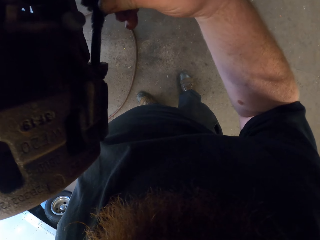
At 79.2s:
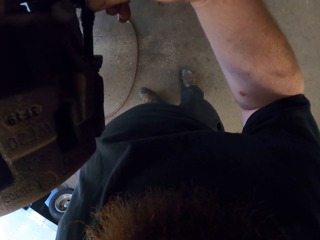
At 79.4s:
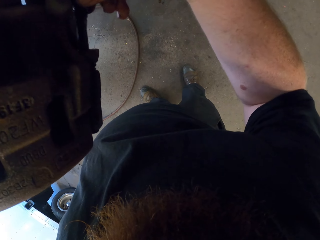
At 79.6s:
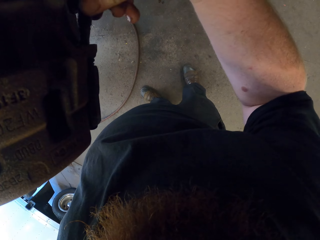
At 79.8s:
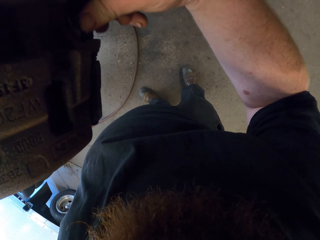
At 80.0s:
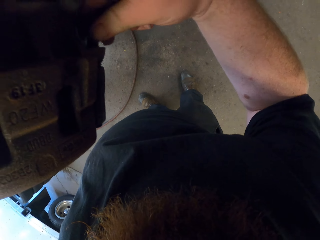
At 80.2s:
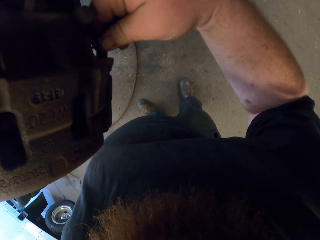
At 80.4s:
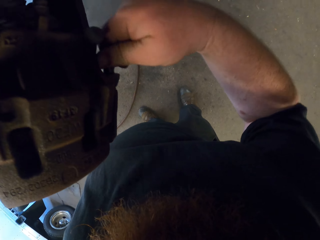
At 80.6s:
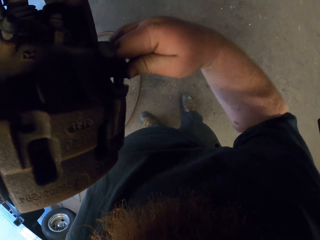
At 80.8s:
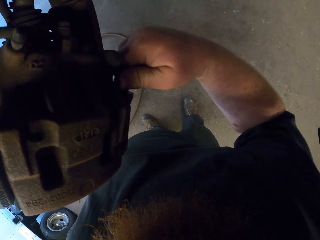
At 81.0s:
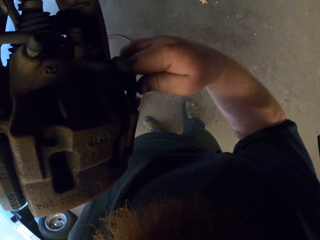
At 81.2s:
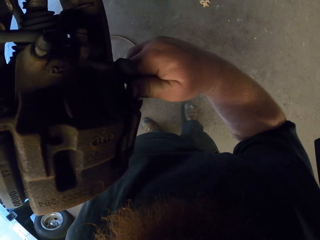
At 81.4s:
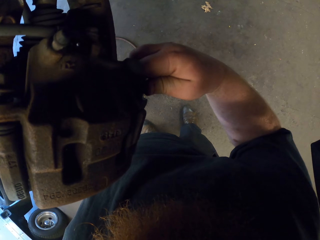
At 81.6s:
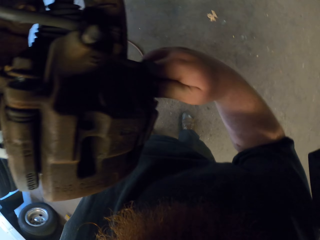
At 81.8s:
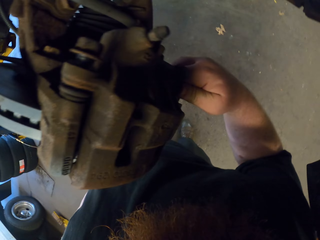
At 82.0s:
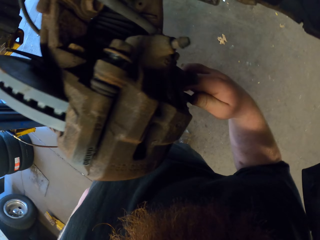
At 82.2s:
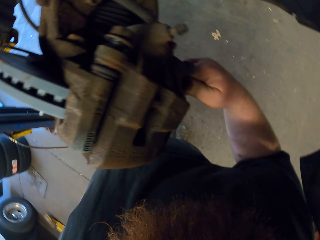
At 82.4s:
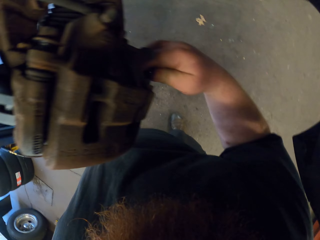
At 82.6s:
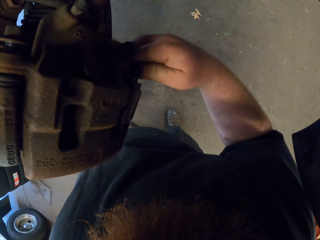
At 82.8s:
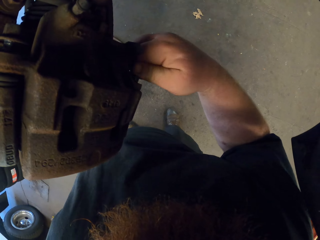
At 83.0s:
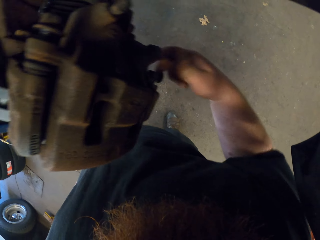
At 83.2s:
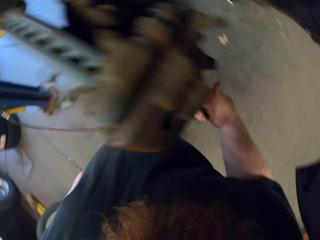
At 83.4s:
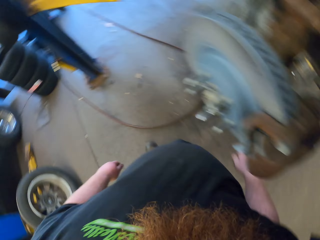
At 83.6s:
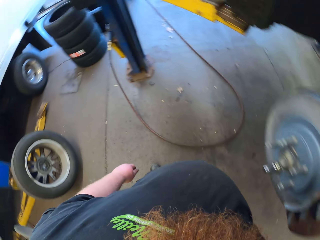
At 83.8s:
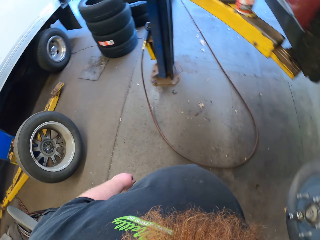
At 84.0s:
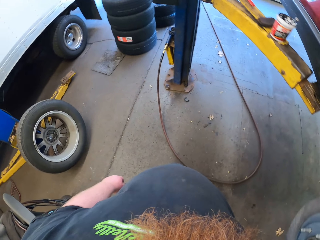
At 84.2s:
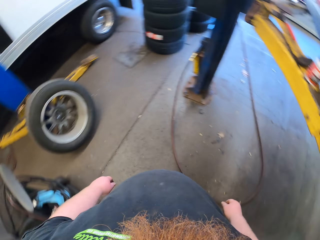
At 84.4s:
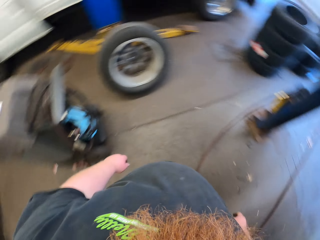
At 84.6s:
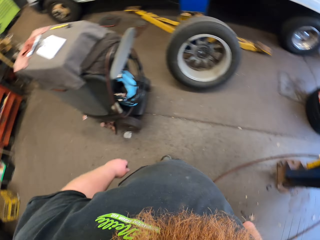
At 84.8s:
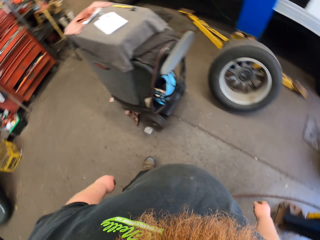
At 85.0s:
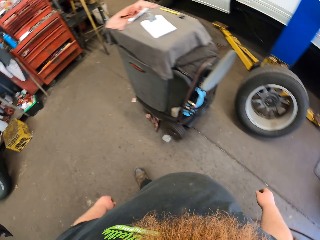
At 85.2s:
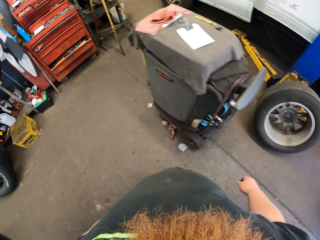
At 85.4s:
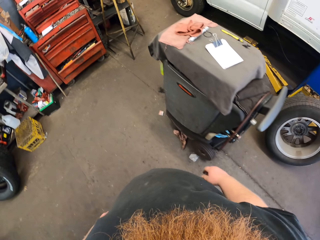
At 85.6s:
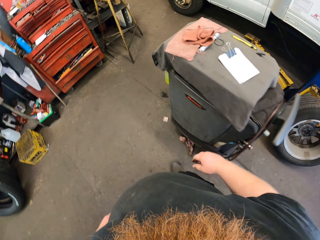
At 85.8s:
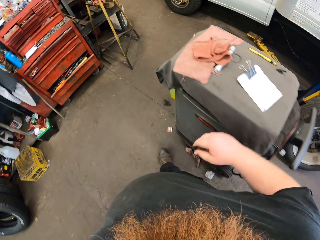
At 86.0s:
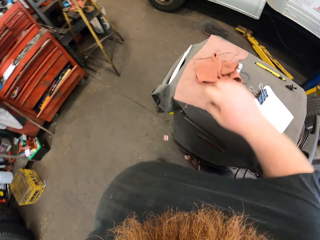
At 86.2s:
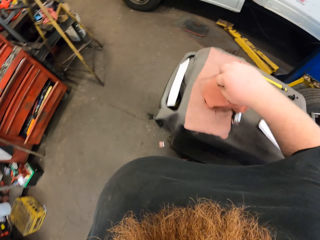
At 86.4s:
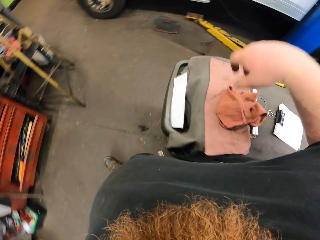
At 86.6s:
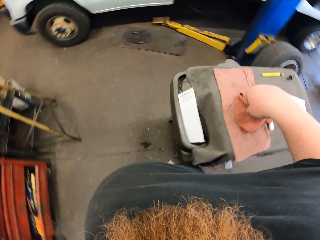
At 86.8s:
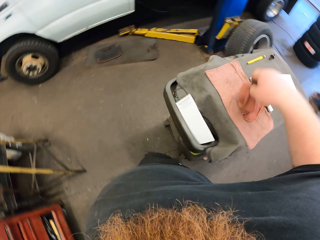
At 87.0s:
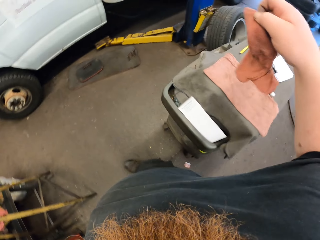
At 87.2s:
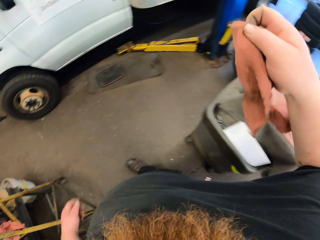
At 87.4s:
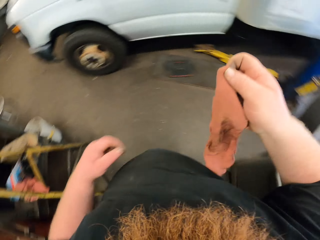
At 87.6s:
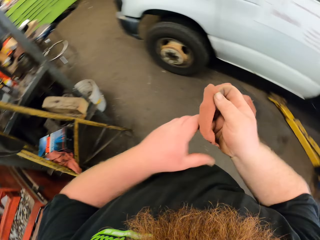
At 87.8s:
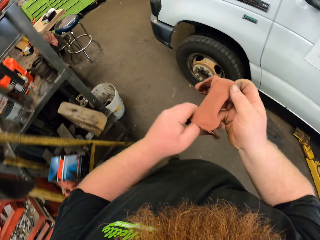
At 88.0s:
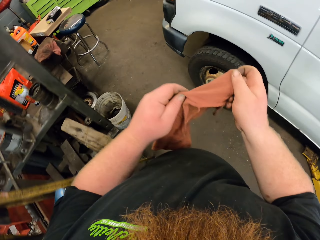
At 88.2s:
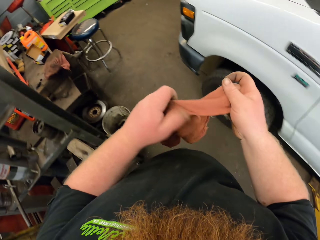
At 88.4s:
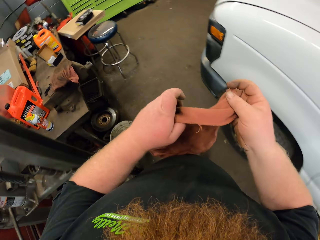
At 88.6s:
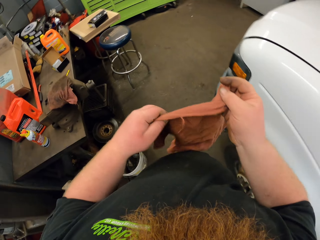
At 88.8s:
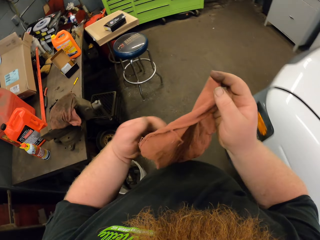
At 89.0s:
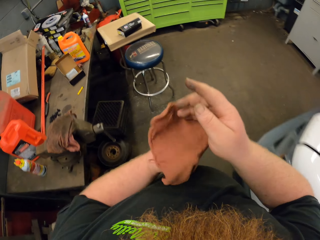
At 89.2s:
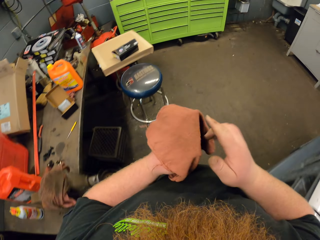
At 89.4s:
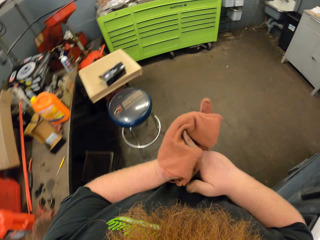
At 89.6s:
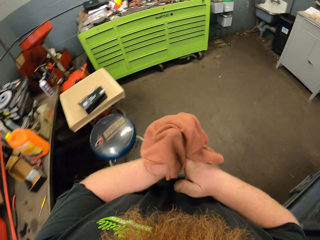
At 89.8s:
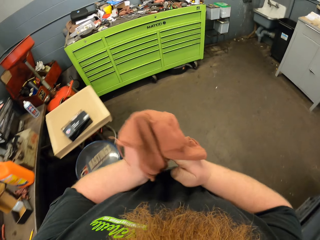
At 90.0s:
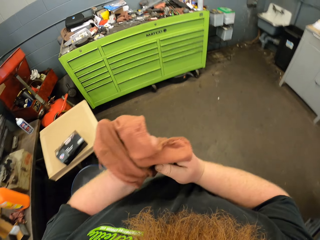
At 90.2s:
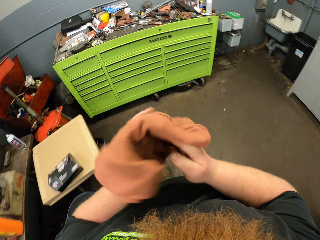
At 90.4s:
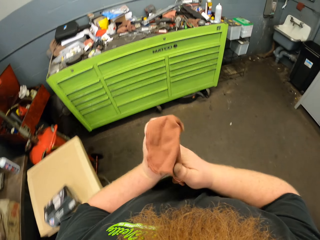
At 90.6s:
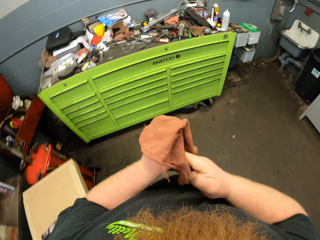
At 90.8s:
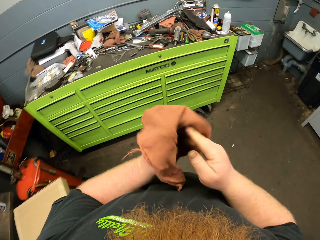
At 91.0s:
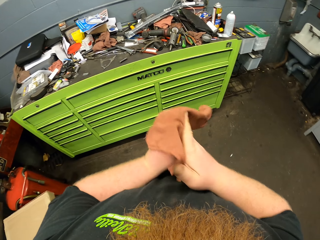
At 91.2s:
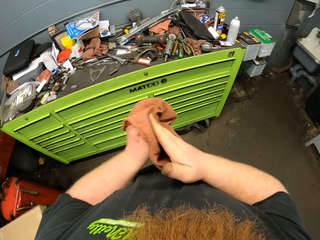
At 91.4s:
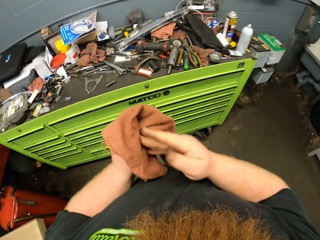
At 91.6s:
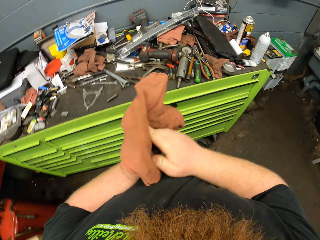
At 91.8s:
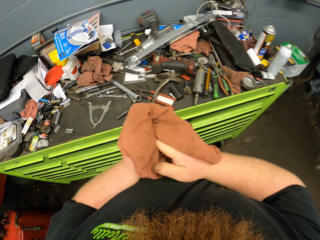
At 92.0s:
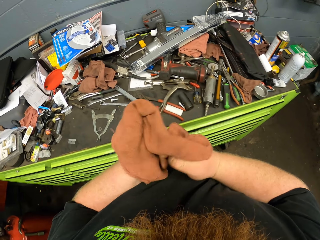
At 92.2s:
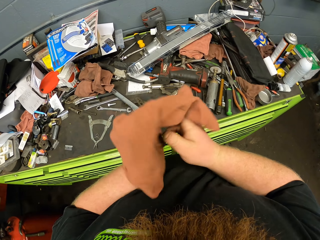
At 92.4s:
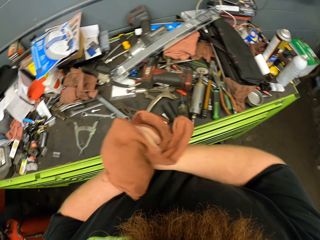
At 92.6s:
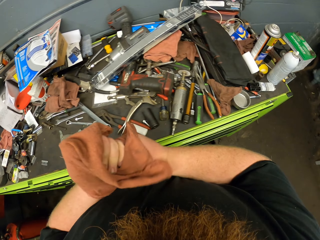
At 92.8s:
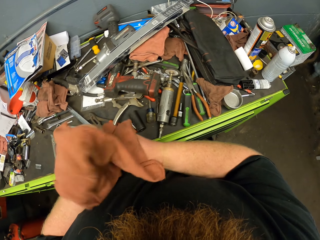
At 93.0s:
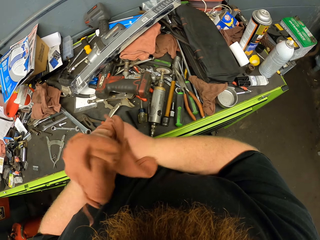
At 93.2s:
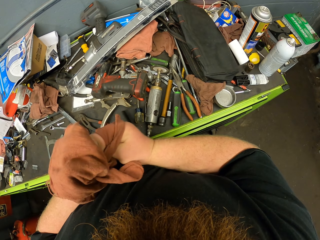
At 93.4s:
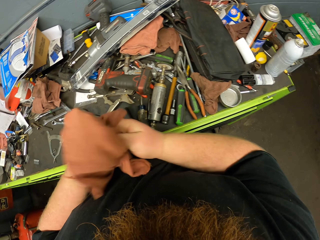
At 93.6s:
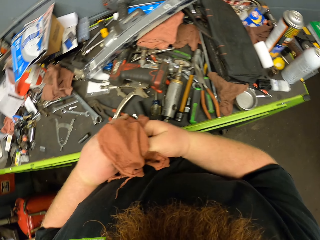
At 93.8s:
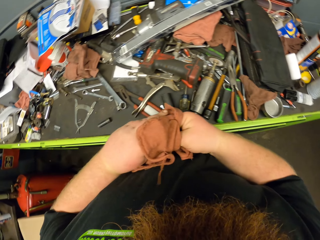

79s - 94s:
The camera wearer fixes the nut in the wheel hub. They tighten the nut. They turn around. They walk in the garage. They take a towel with the right hand. They clean their hands with the towel.

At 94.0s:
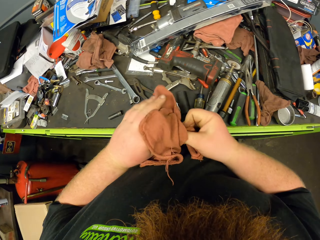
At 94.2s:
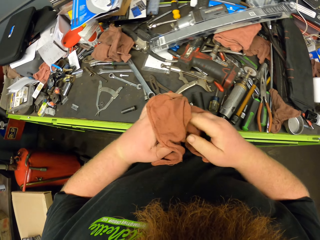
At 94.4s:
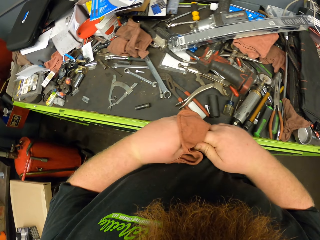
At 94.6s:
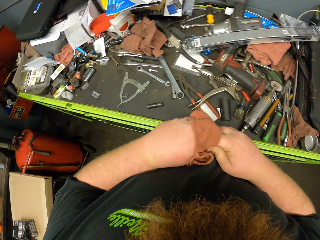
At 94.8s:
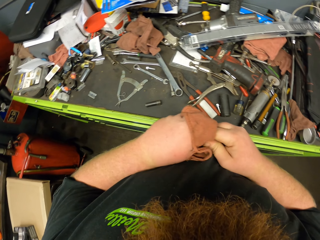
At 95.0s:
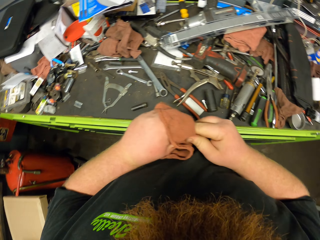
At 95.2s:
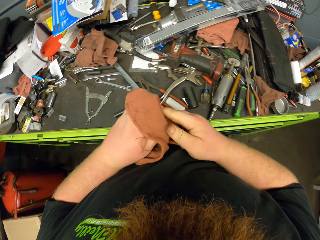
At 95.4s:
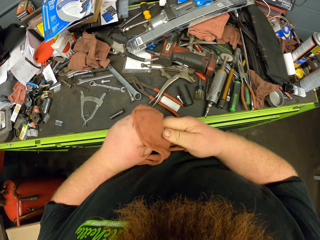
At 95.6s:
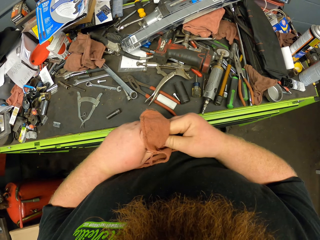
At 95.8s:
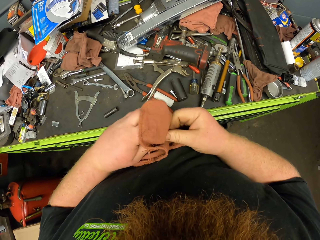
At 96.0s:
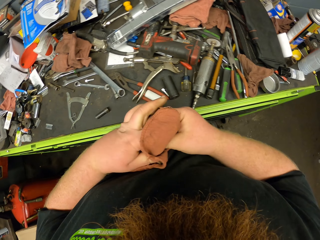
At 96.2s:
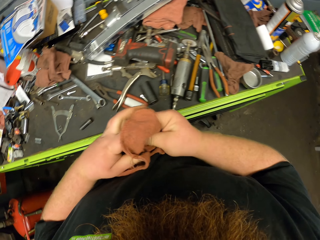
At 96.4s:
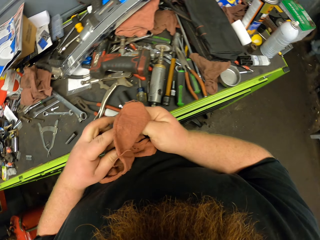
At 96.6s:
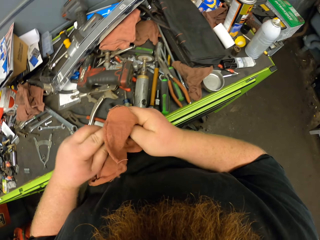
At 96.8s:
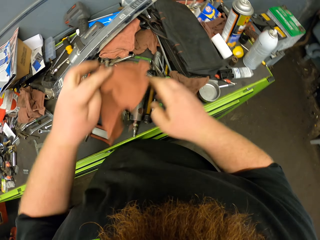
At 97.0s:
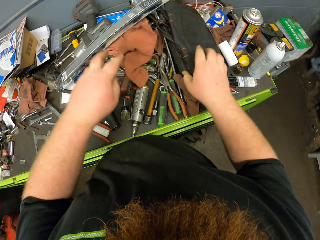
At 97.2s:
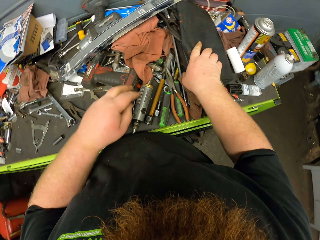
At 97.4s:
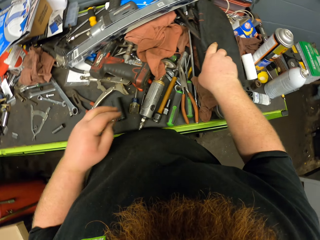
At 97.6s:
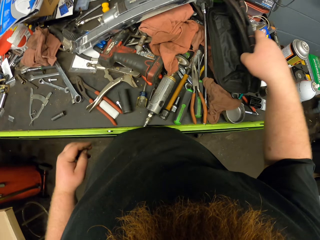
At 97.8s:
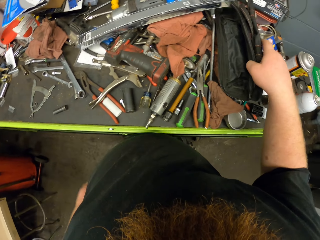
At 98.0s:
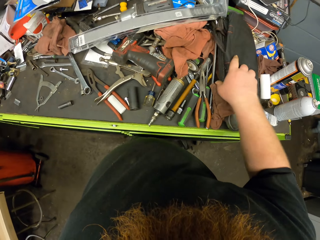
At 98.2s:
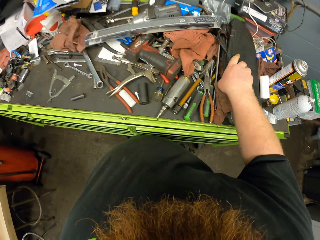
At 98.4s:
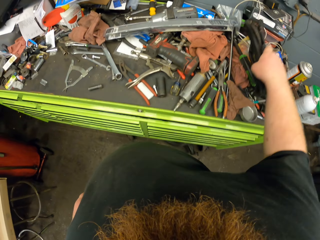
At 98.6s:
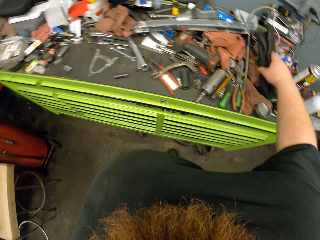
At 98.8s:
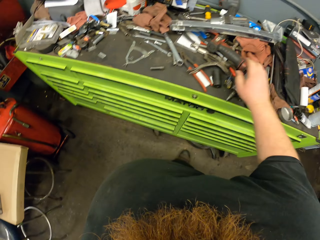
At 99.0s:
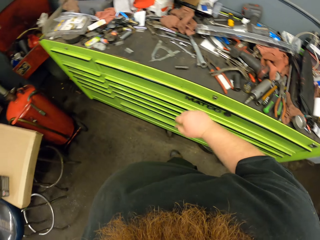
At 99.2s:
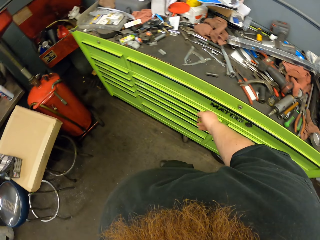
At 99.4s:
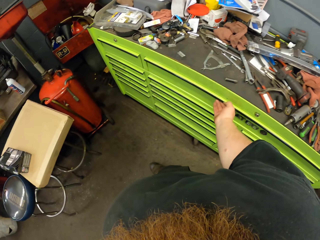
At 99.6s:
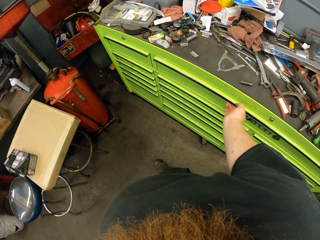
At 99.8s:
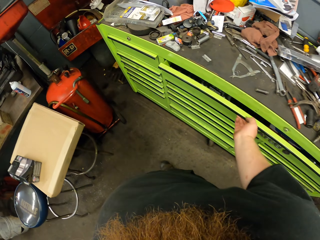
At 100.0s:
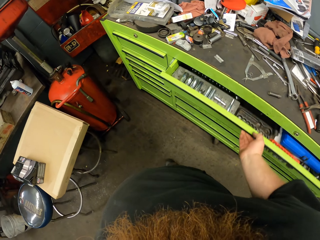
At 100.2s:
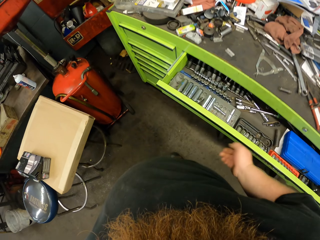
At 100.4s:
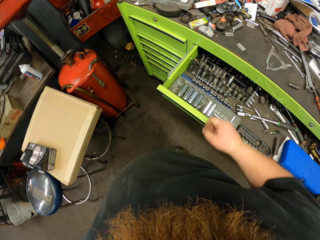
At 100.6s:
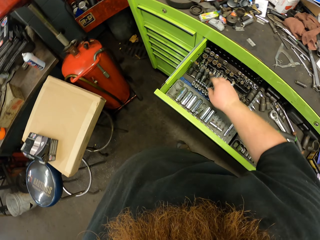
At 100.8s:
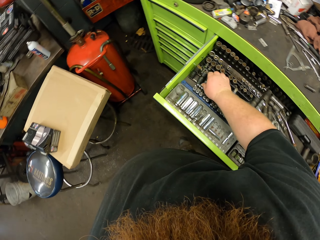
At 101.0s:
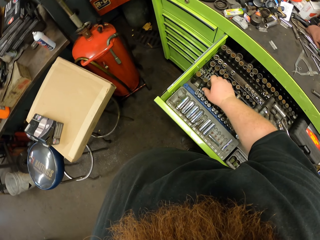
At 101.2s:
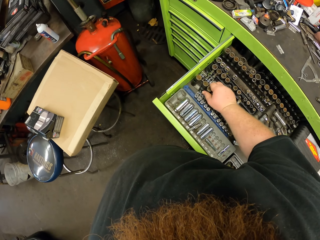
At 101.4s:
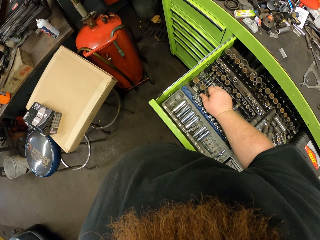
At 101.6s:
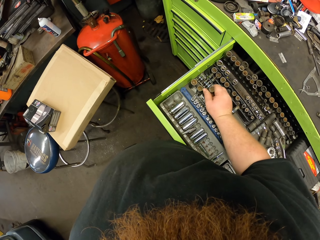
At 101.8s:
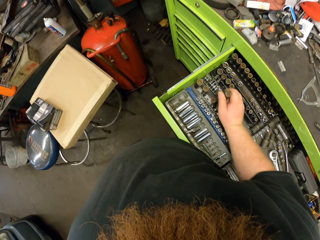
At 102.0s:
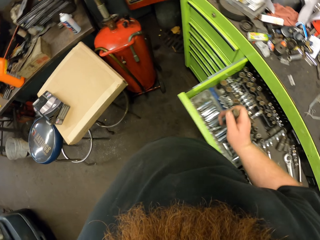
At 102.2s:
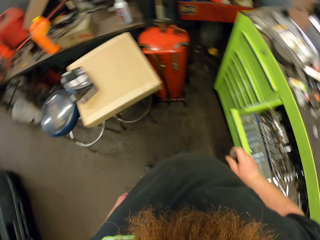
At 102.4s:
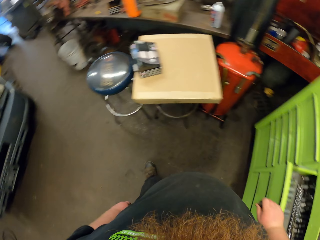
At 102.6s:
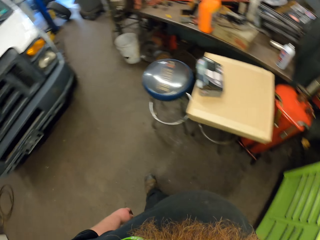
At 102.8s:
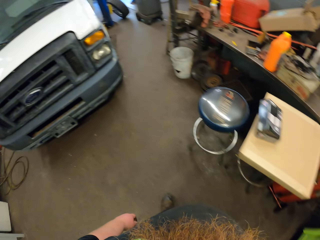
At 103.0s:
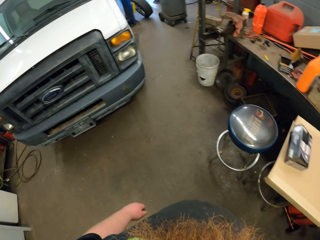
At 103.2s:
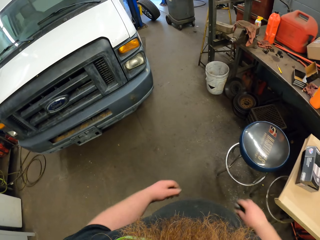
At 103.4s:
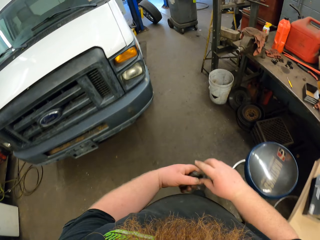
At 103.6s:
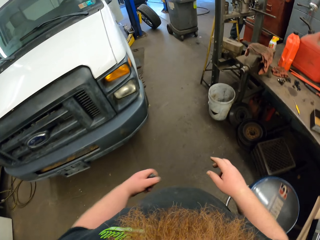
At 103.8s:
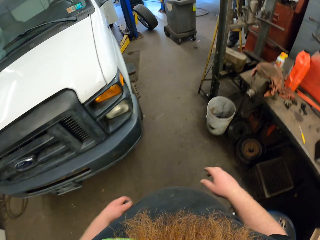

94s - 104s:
The camera wearer puts the towel on the cabinet. They touch the bag. They open the drawer cabinet or shelf. They pick up metal from the cabinet. They close the shelf.
